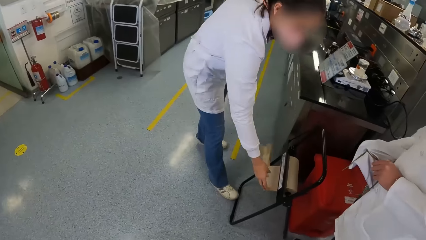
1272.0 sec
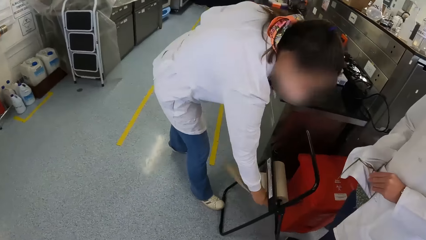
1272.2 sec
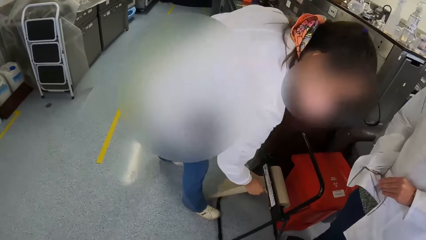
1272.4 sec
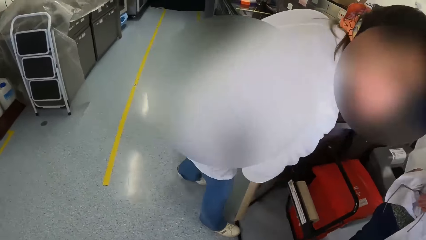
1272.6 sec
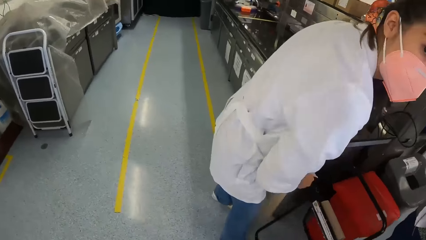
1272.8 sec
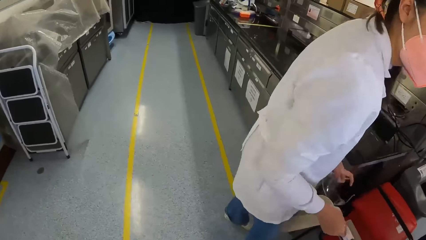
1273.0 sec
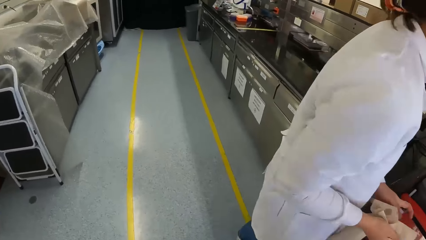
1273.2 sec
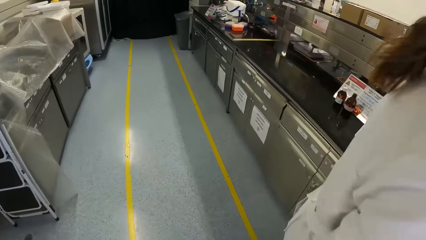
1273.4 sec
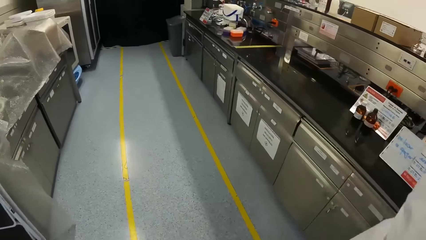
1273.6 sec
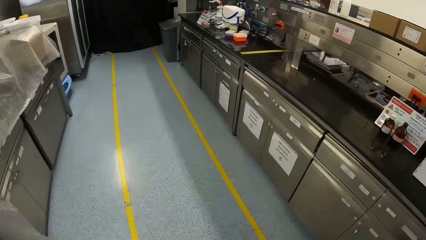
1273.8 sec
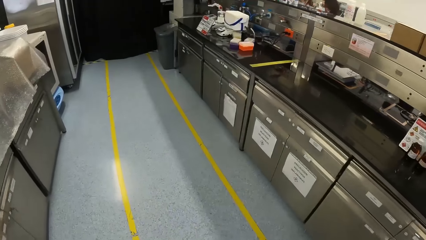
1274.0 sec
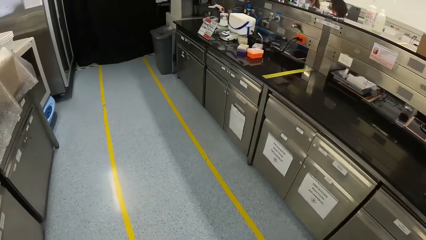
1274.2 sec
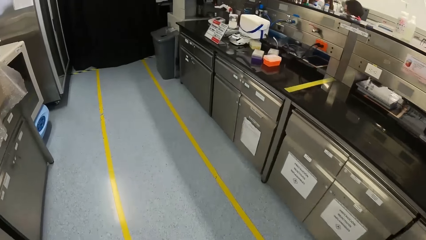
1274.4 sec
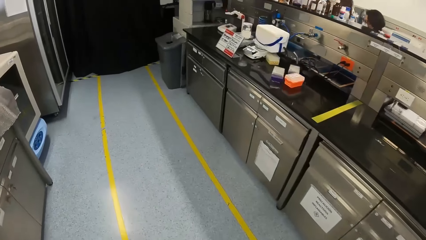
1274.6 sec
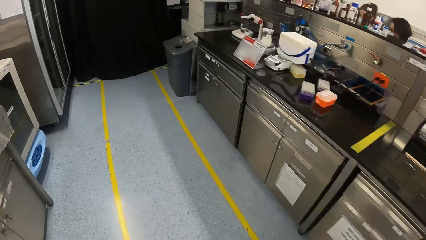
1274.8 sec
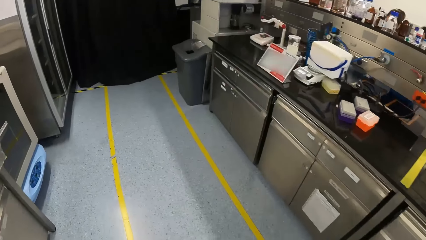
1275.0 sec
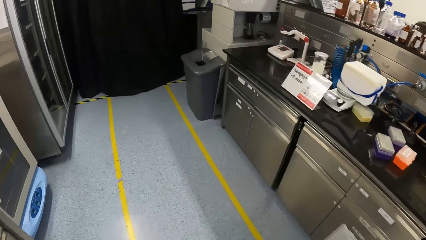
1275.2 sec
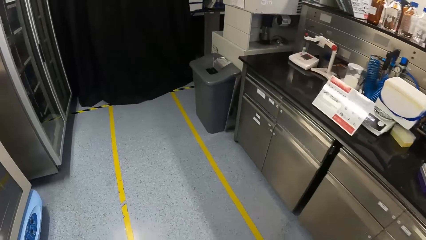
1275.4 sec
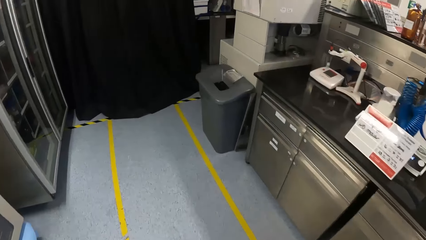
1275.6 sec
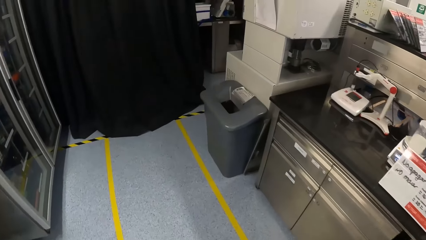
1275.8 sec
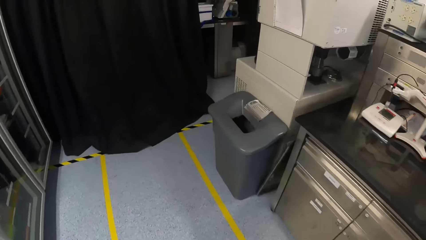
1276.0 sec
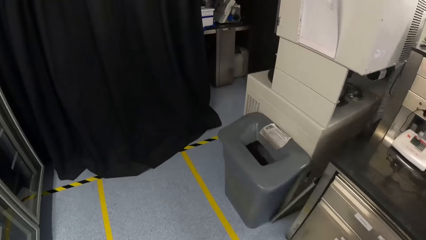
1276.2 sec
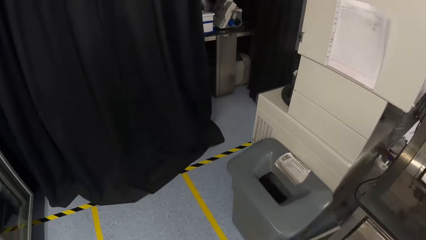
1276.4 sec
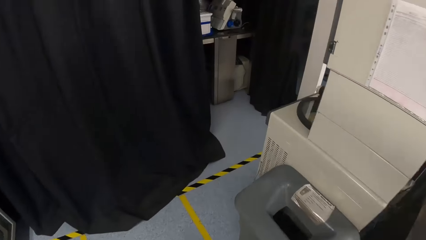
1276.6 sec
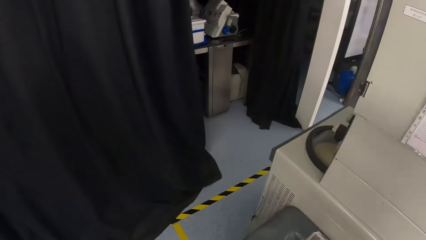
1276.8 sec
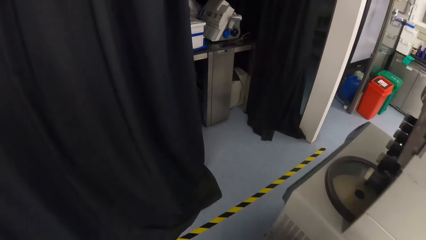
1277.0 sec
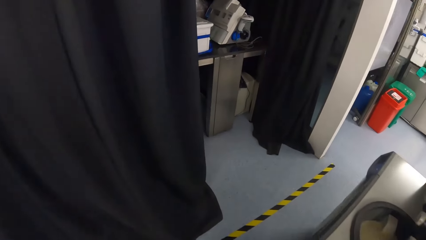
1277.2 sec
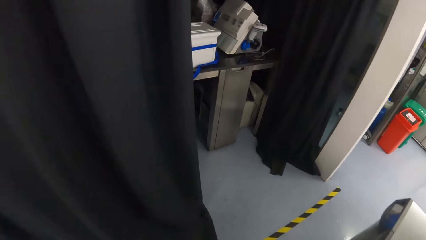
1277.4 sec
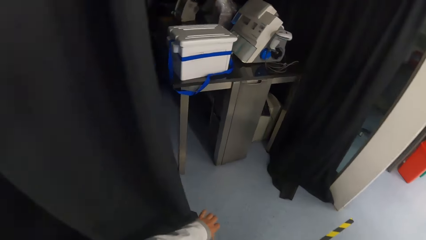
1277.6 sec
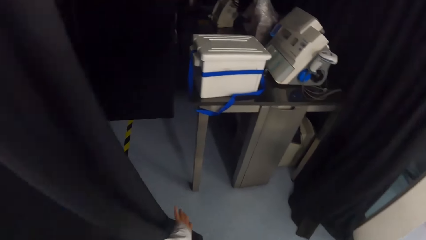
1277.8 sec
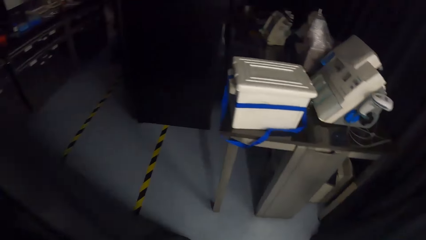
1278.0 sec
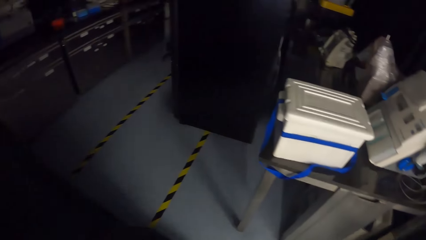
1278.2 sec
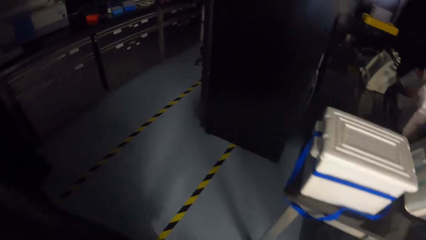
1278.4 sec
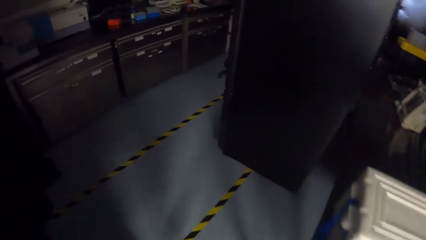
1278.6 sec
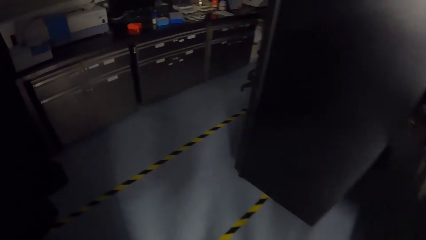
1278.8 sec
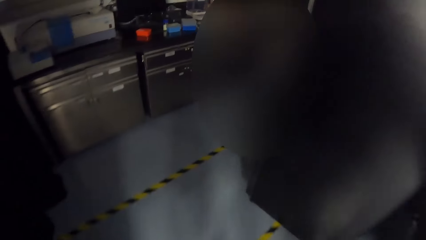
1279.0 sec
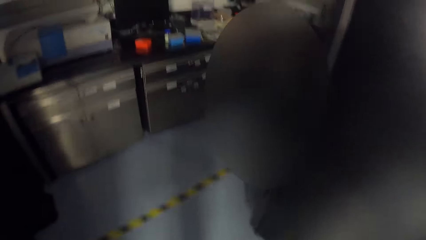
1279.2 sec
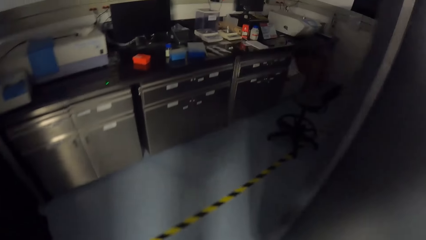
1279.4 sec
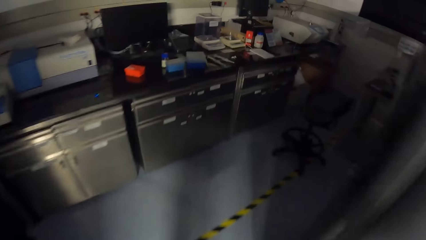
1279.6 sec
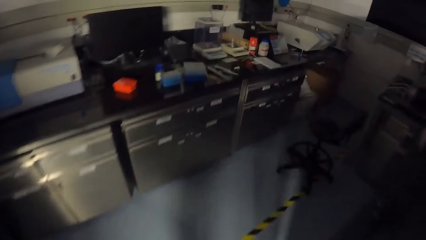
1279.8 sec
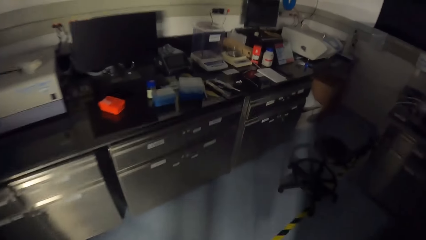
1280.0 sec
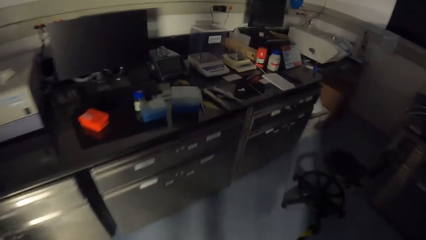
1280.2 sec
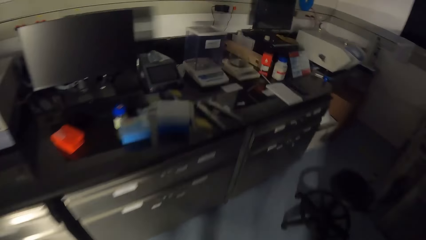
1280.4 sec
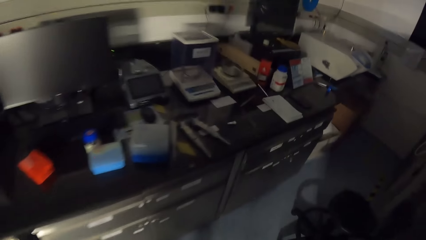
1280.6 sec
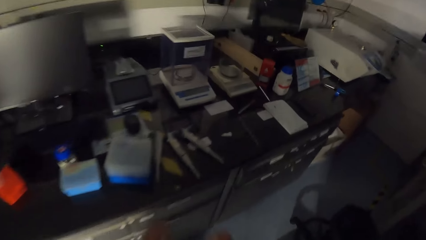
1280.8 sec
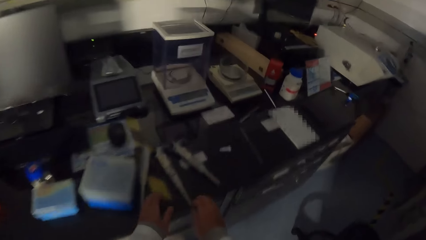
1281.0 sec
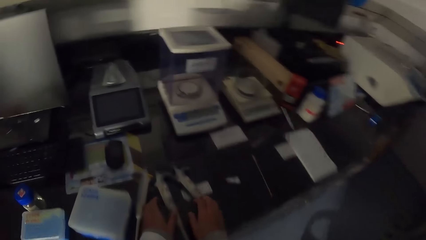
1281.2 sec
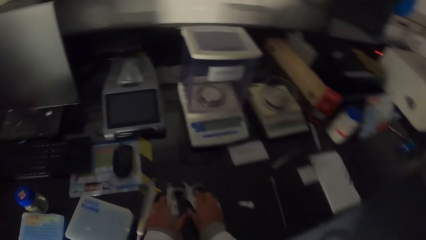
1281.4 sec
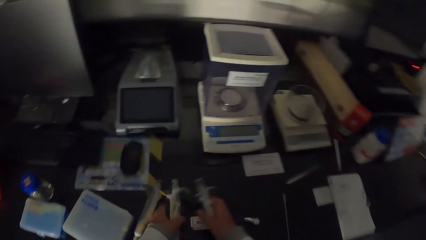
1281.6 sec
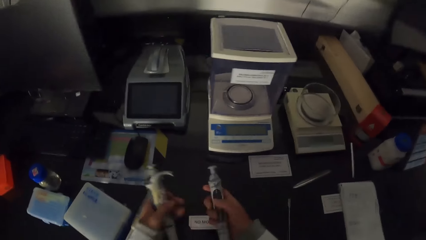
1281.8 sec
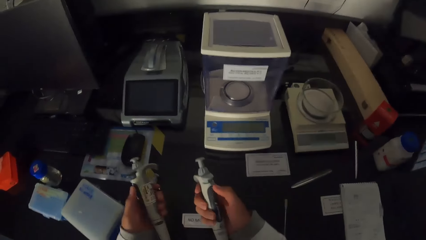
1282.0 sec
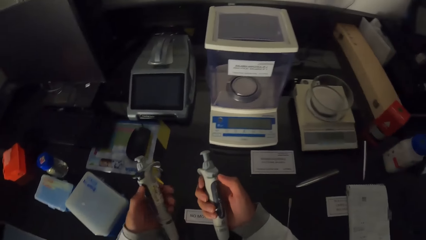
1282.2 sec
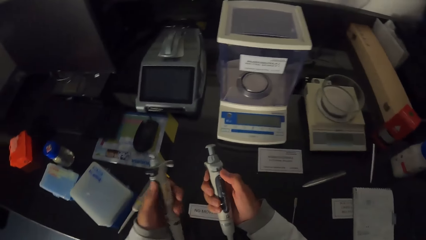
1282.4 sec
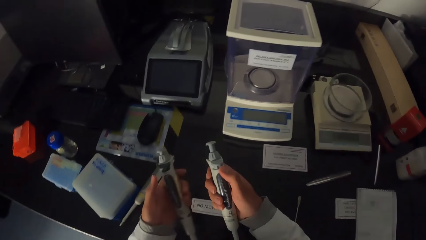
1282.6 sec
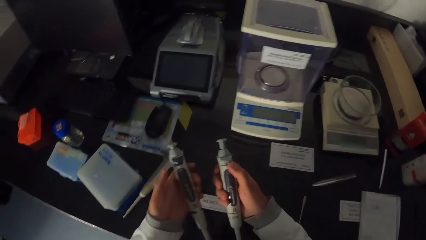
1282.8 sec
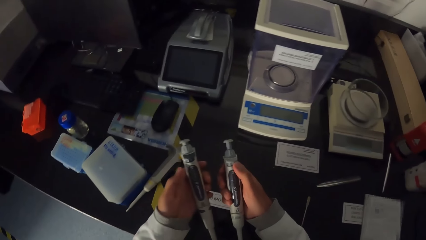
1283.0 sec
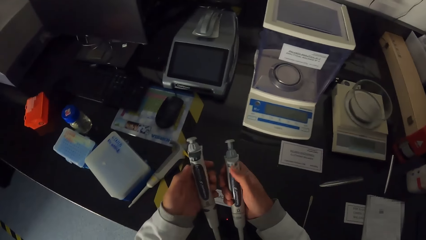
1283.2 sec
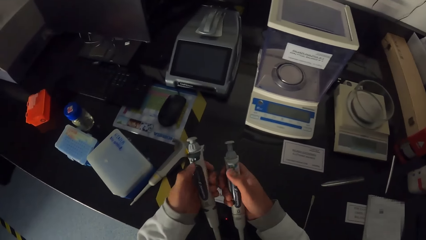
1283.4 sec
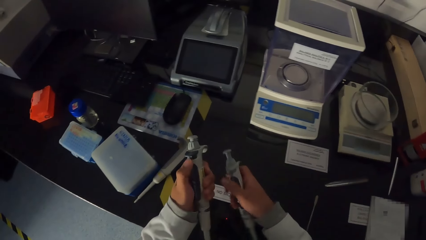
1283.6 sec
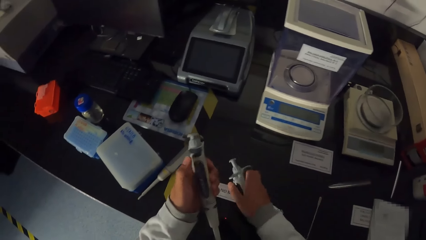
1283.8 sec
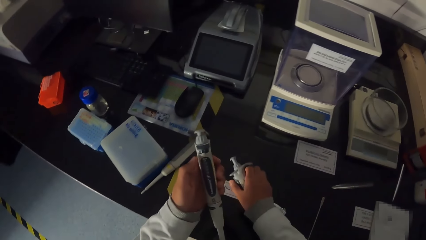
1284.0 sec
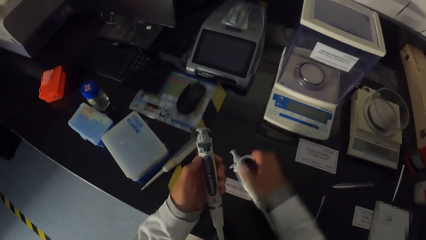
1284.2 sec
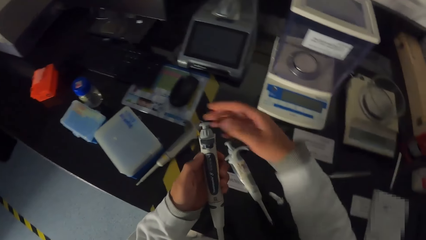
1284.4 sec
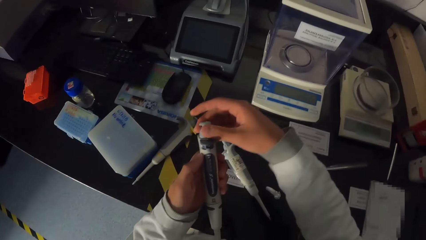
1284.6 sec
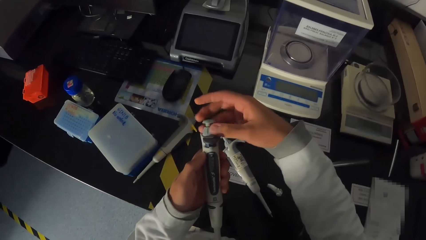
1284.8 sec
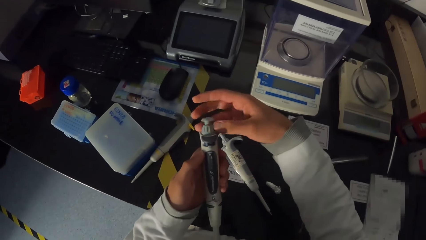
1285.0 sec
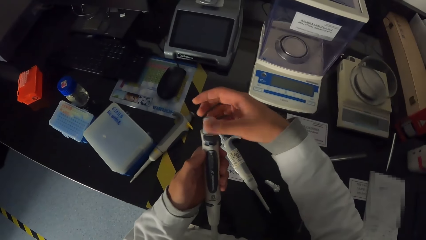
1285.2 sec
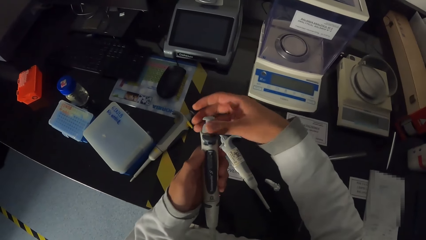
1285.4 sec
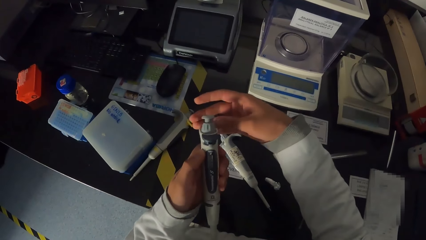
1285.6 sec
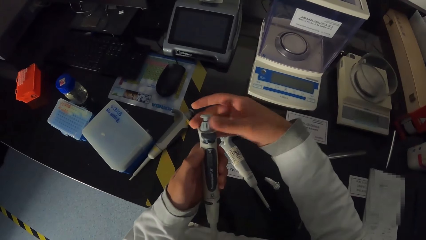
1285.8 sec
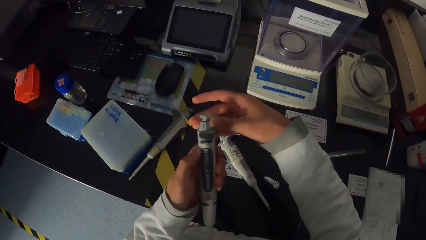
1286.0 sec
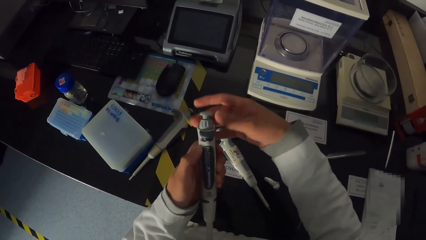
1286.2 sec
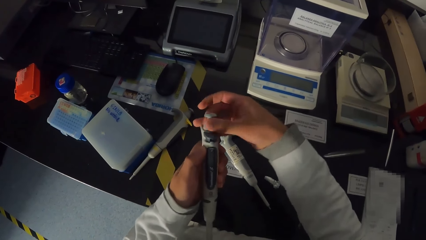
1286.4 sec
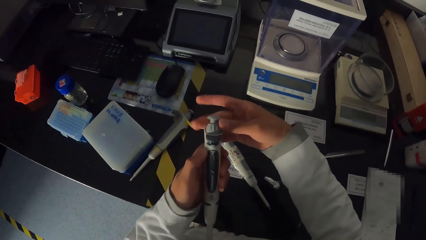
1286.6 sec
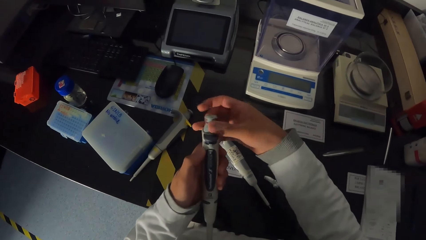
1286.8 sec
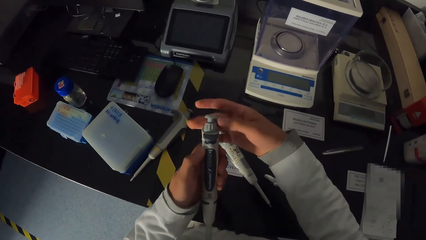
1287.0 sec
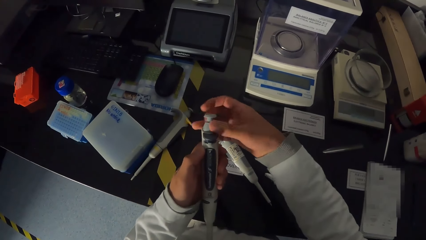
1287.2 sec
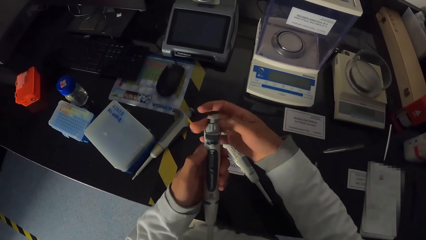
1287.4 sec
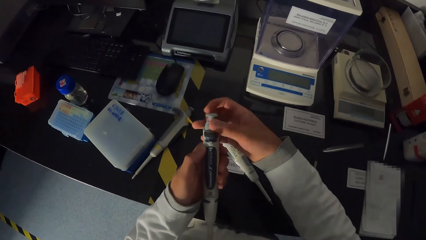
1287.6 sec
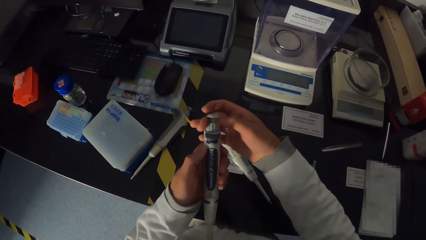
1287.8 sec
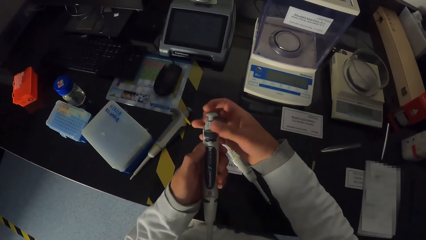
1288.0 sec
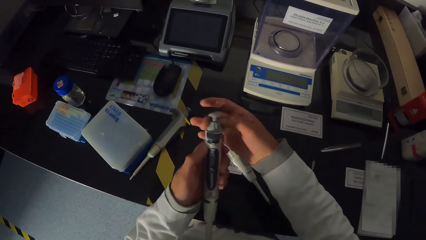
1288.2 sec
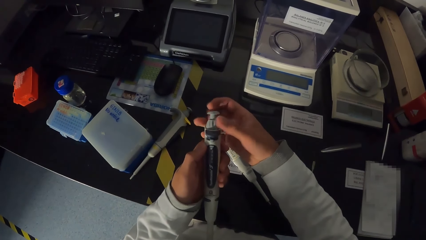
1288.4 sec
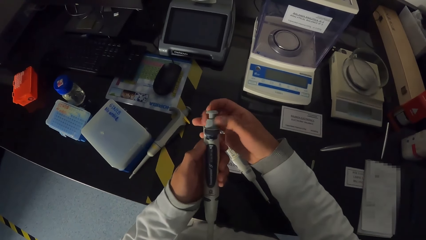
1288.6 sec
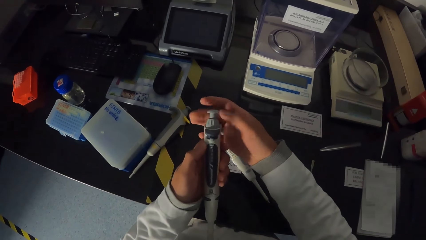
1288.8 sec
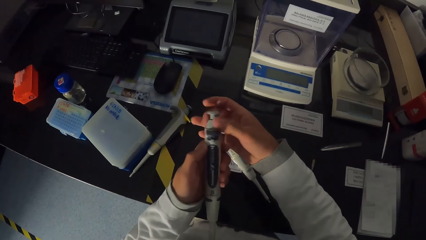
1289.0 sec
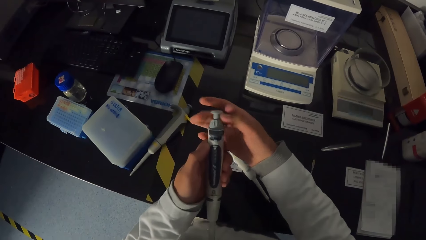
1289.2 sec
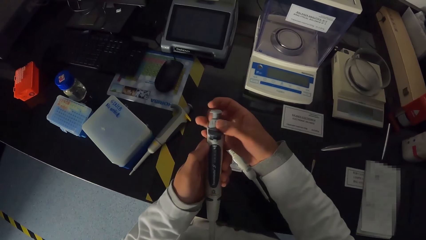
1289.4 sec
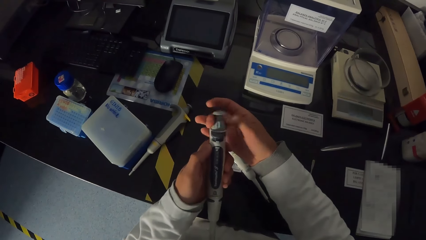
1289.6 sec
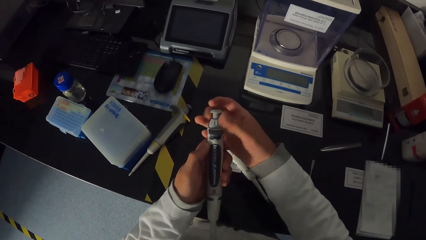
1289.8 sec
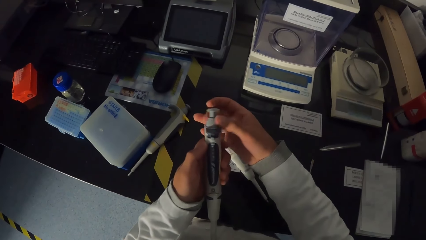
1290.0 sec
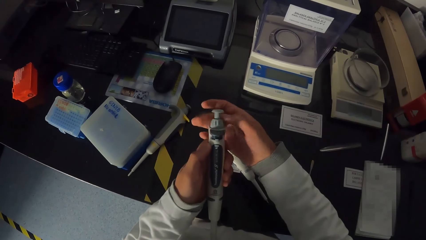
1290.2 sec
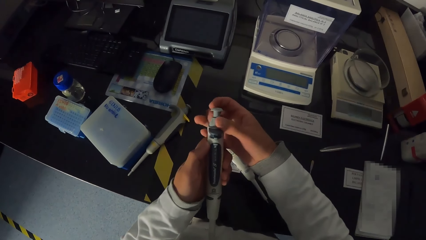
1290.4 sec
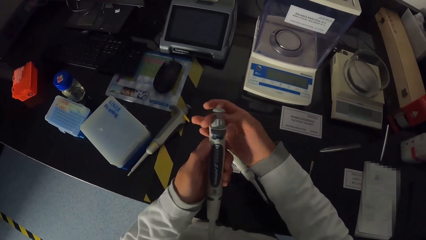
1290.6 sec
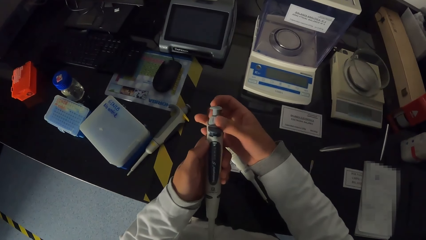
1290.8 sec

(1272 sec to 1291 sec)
The man cleans a pair of glasses with his lab coat with both hands. The woman cuts some paper from the paper roll with her right hand. The camera wearer walks back to the room. She walks out of the laboratory and walks into the laboratory. She picks up the pipettes from the table with both hands. She drops the pipette on the table with her right hand. She operates the pipette with her right hand. She adjusts the pipette.
